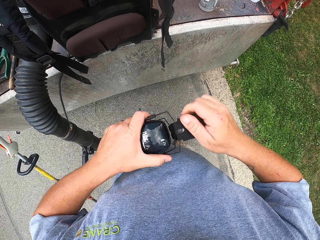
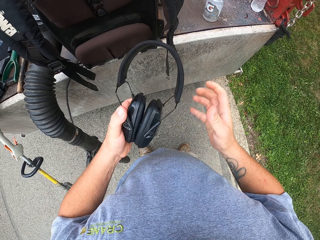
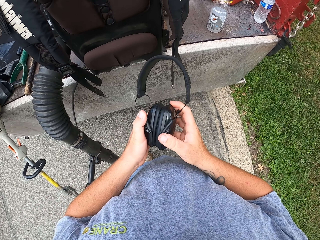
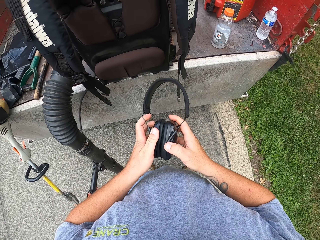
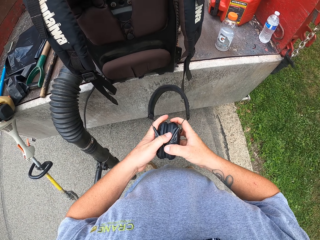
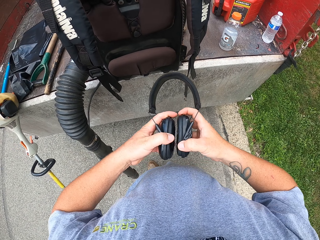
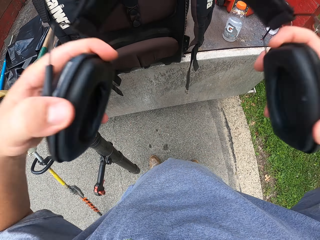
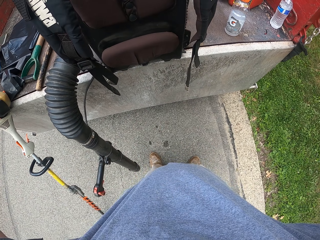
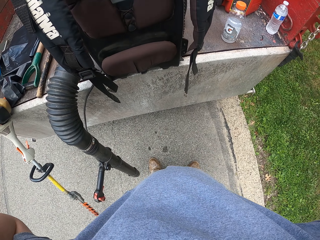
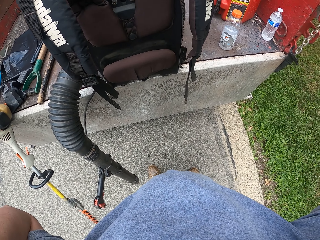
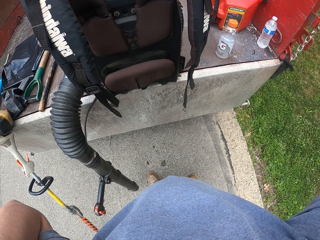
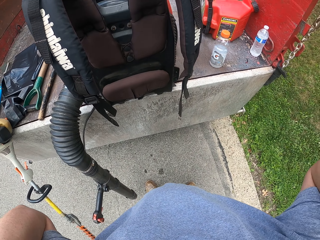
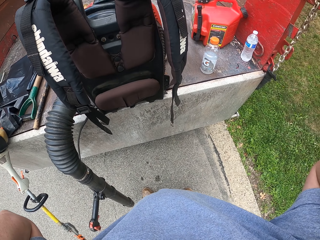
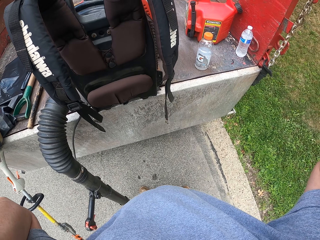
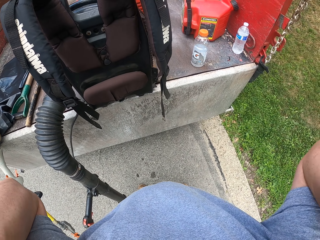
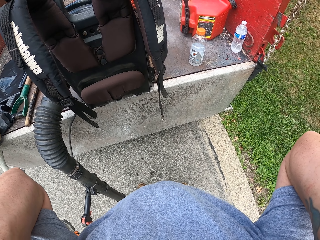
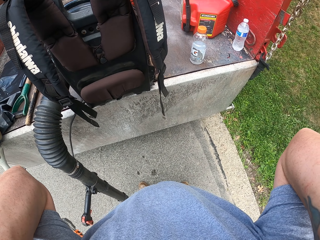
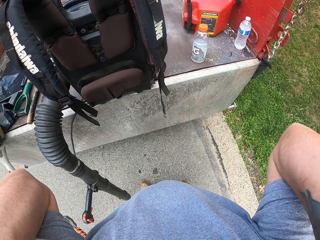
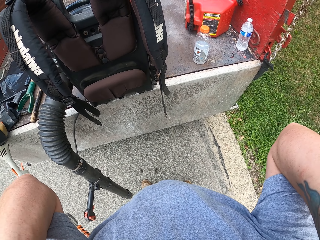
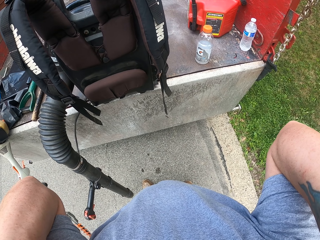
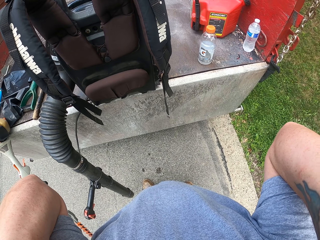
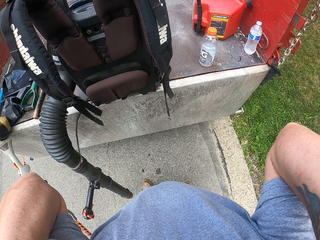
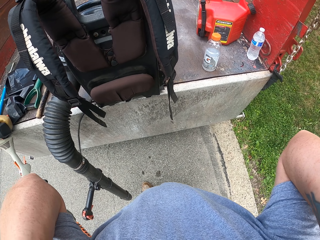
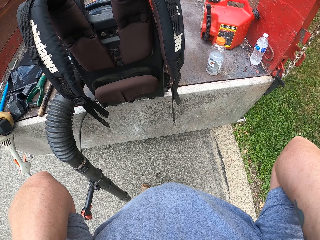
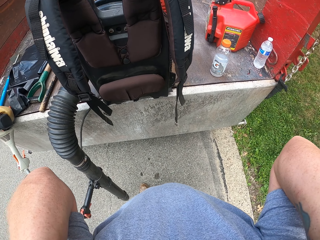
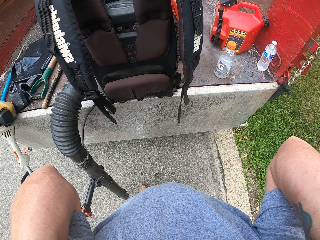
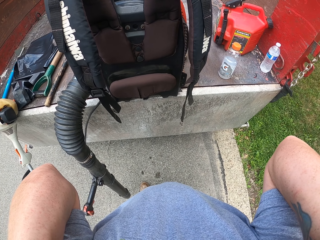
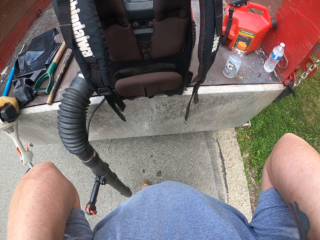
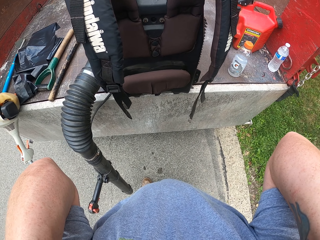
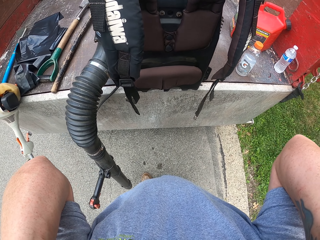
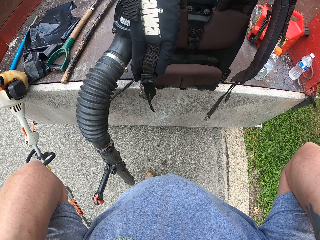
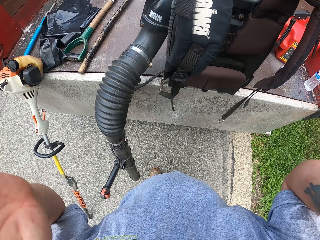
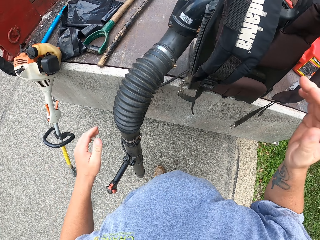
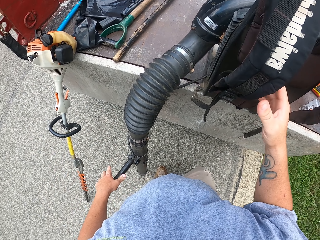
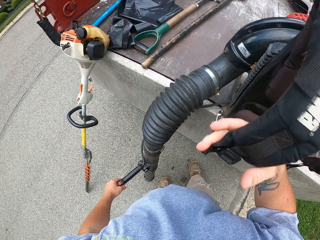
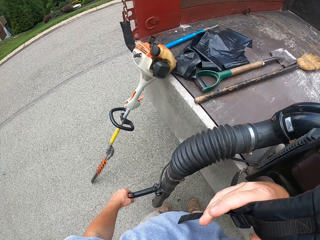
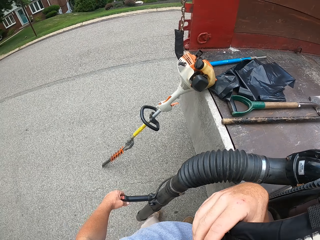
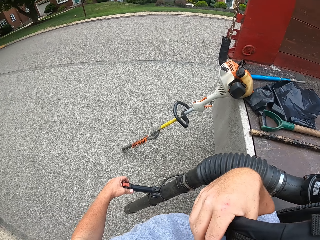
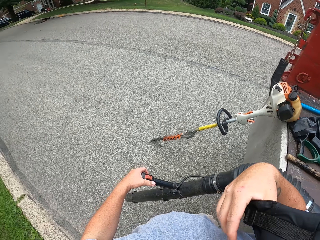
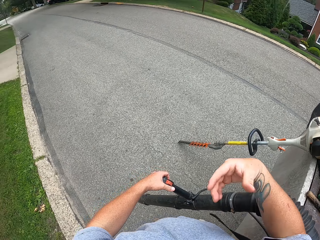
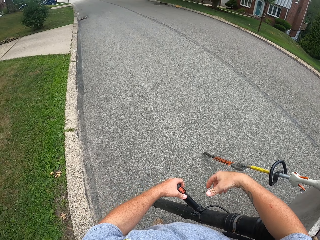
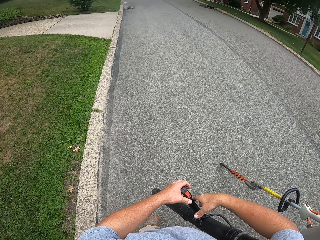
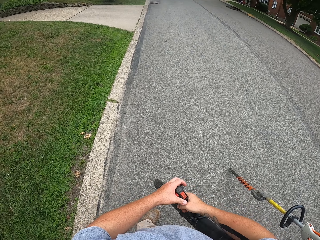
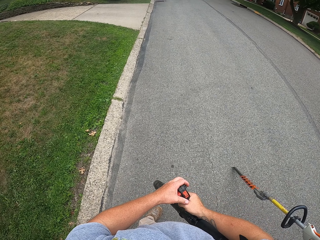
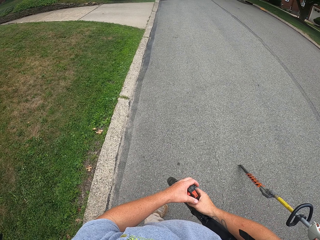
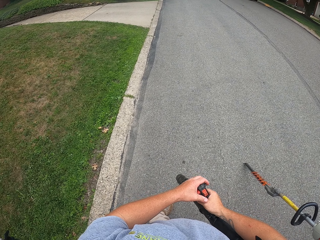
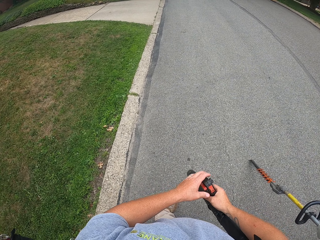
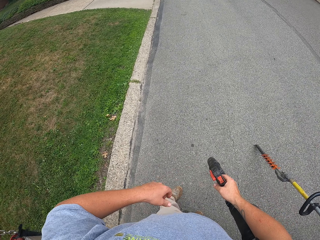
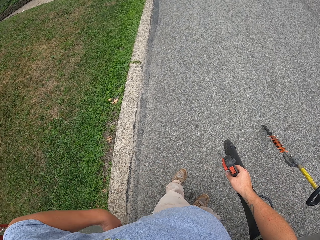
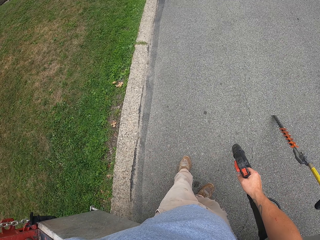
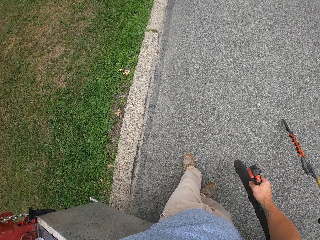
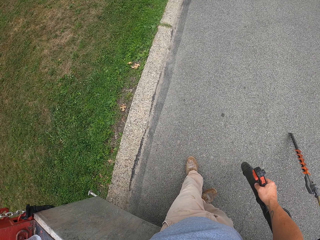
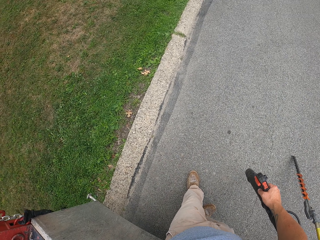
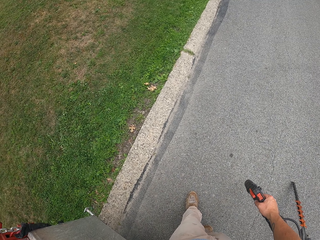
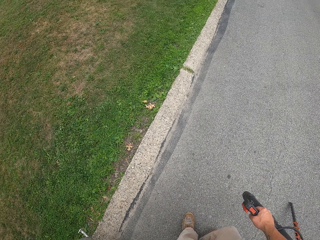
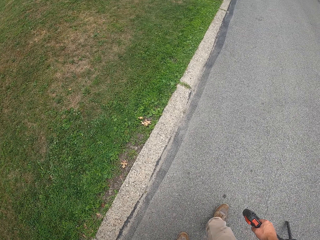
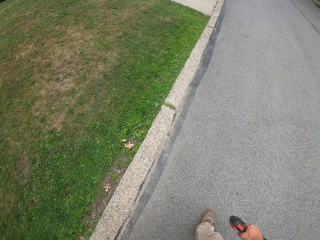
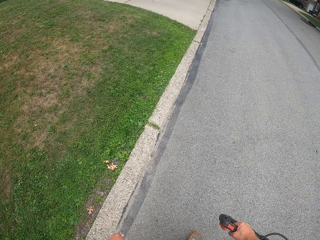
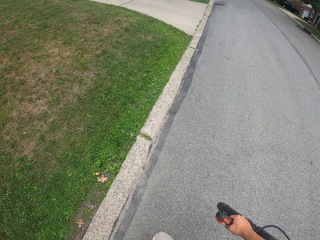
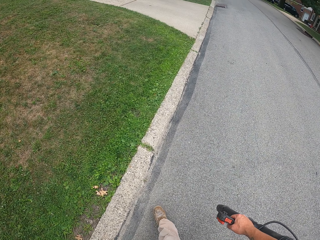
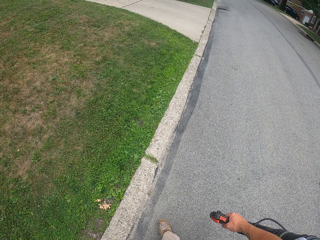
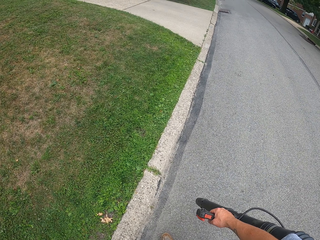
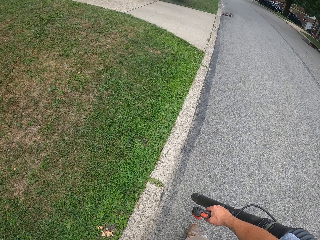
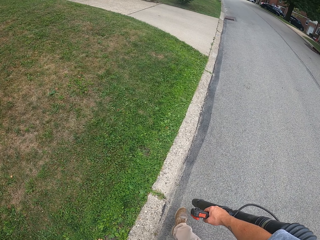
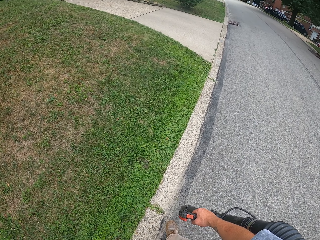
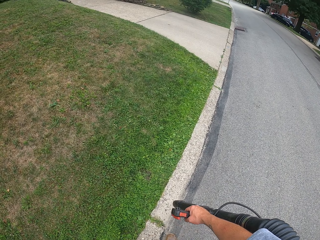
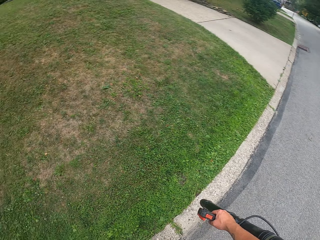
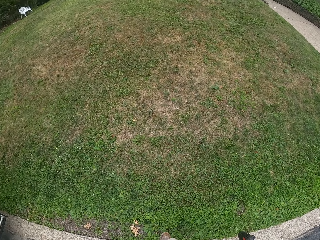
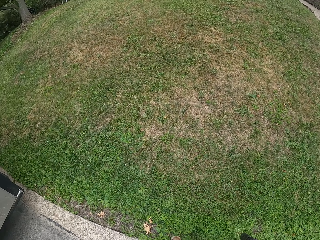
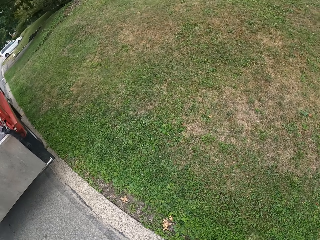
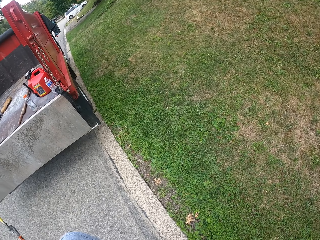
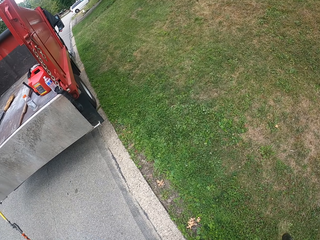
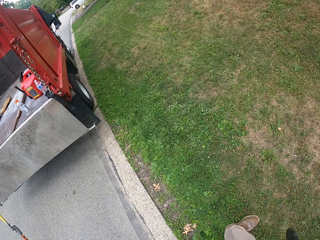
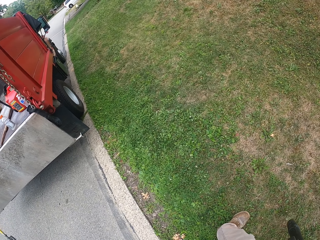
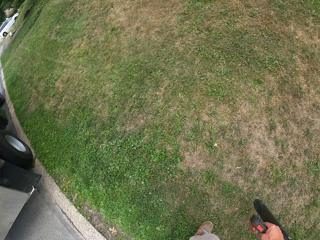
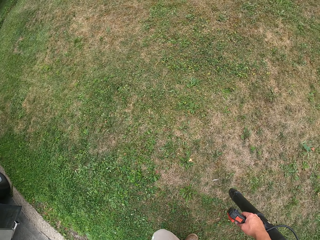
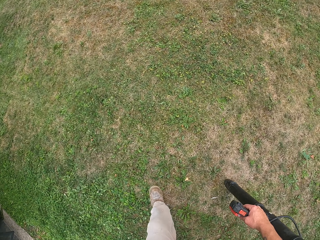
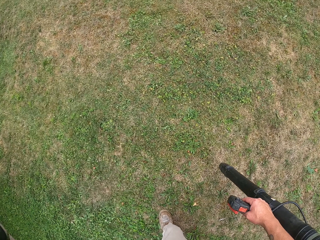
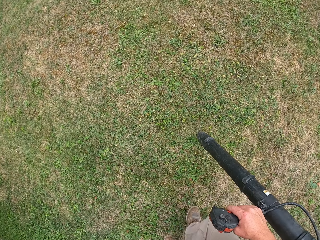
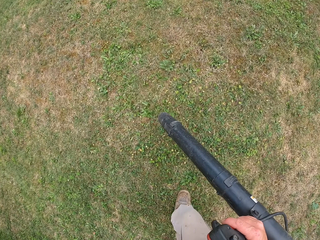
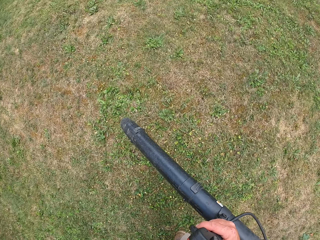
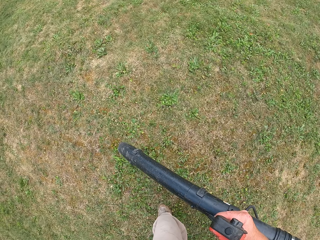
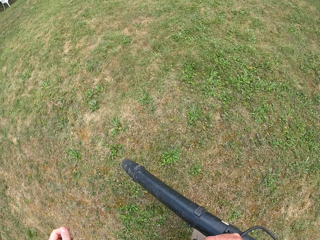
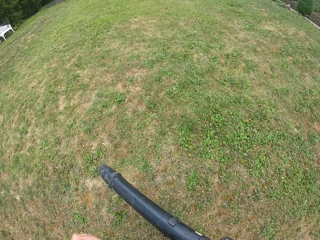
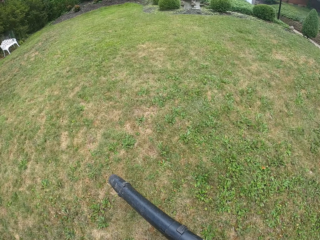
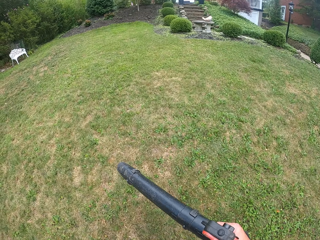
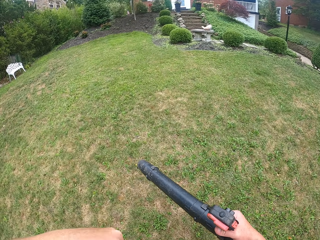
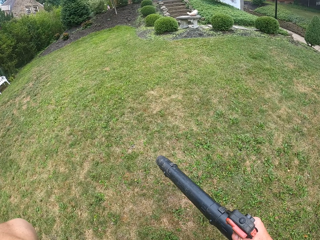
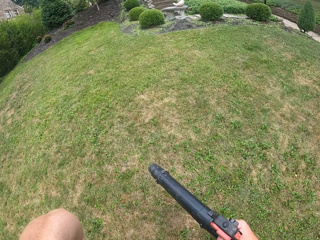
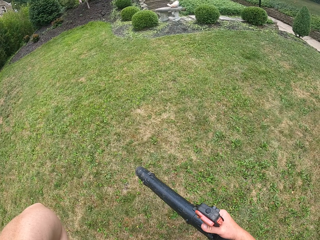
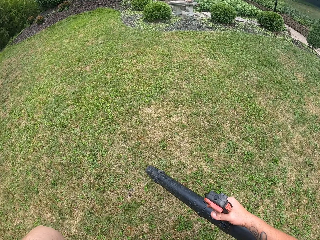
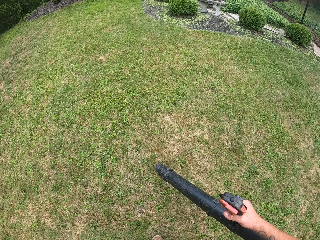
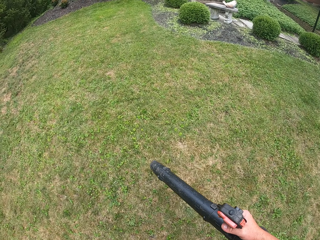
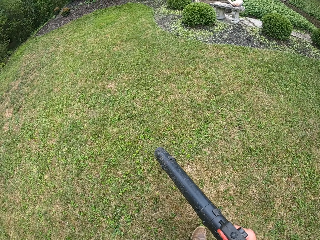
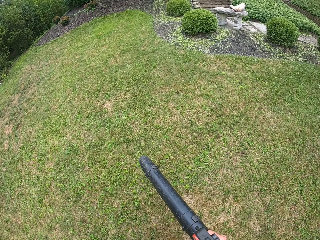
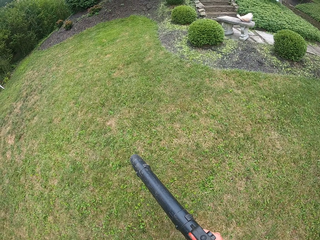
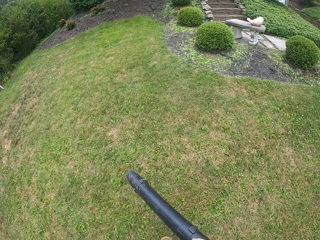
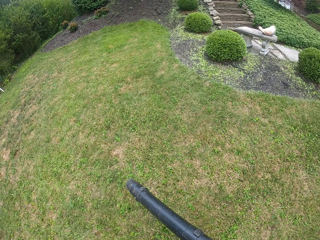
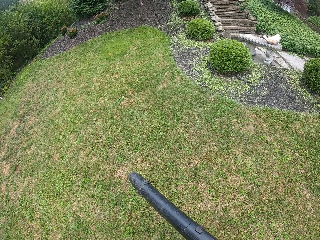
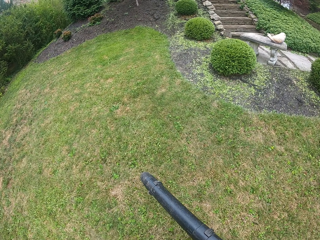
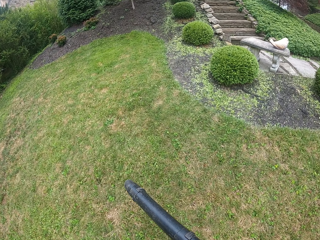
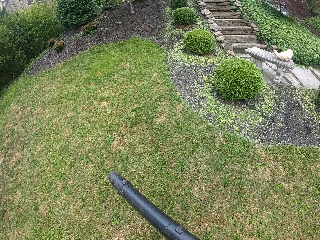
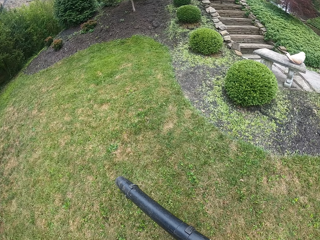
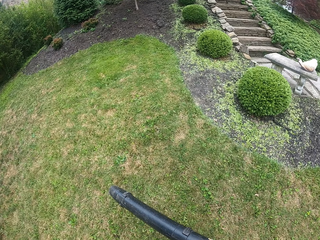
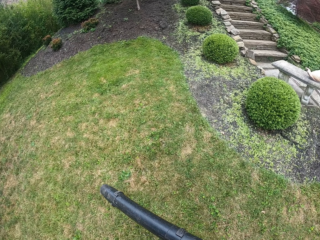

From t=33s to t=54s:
The camera wearer puts on the headphones. They carry the backpack leaf blower and wear the bag. They walk on the road, walk on the grass, and walk on the yard. They blow the grass.
